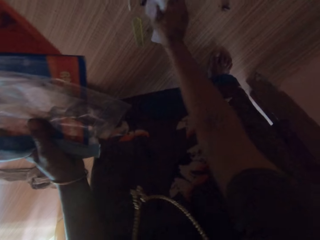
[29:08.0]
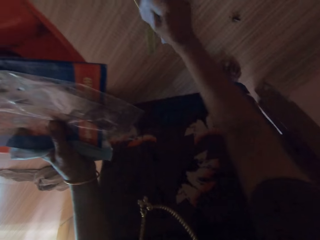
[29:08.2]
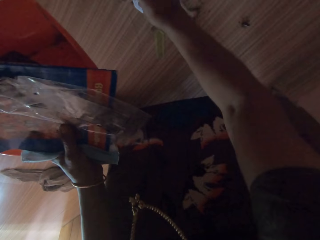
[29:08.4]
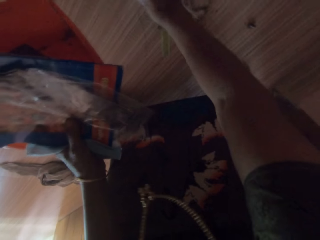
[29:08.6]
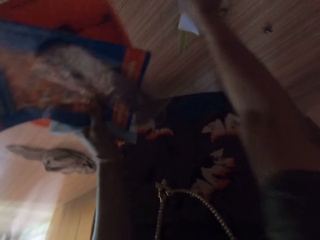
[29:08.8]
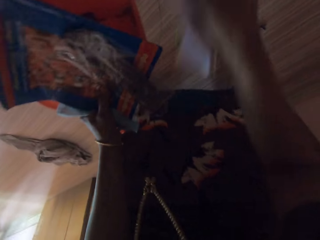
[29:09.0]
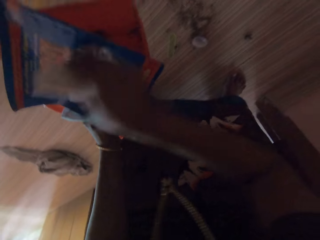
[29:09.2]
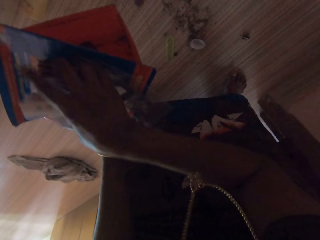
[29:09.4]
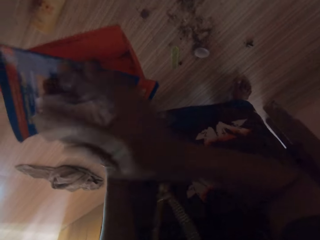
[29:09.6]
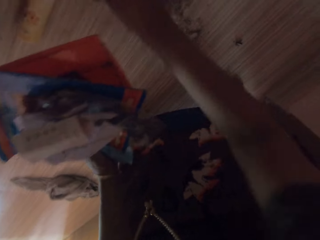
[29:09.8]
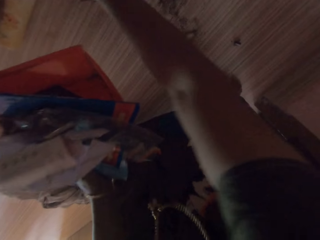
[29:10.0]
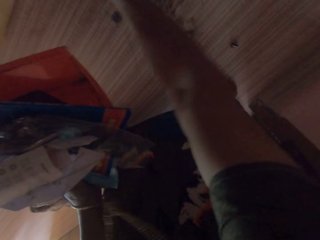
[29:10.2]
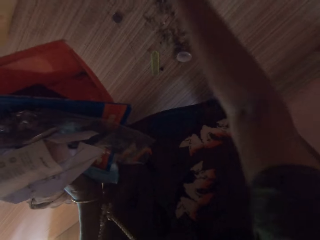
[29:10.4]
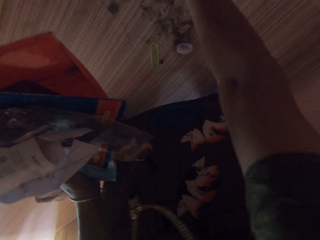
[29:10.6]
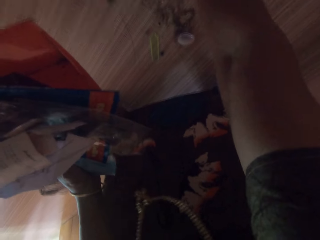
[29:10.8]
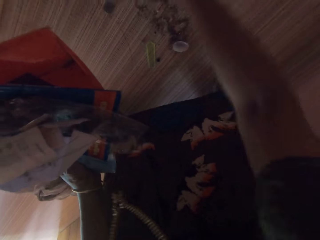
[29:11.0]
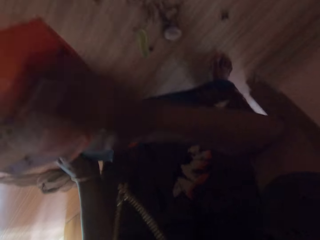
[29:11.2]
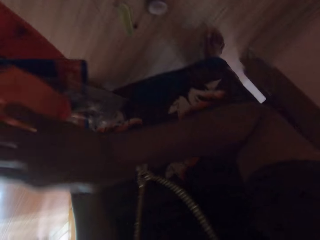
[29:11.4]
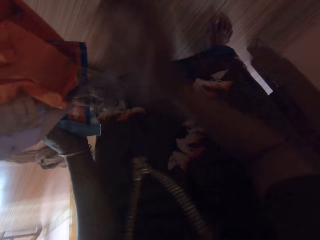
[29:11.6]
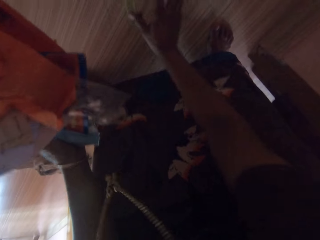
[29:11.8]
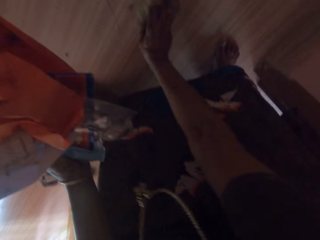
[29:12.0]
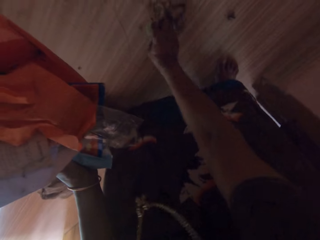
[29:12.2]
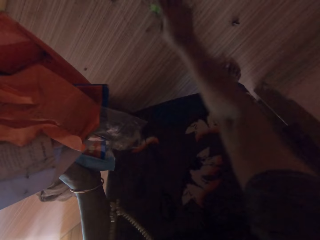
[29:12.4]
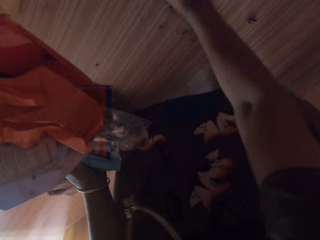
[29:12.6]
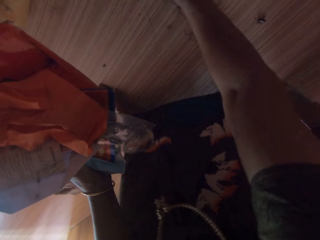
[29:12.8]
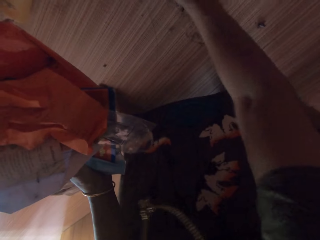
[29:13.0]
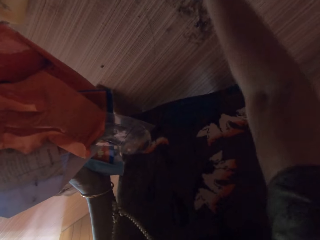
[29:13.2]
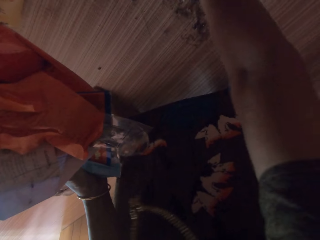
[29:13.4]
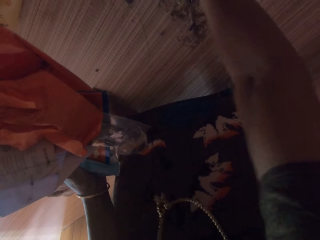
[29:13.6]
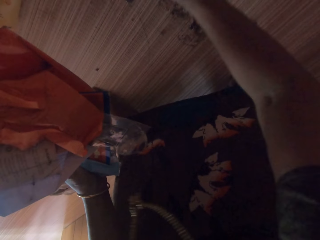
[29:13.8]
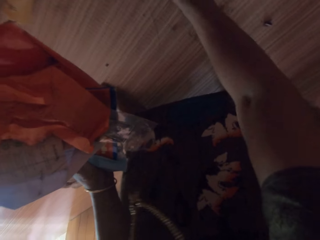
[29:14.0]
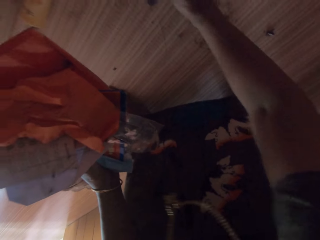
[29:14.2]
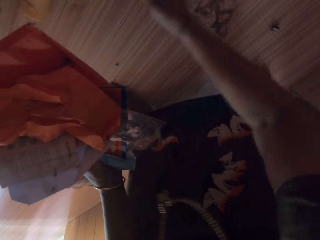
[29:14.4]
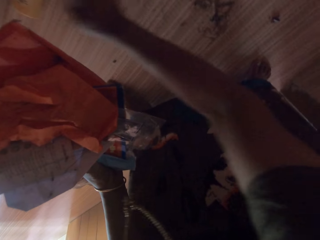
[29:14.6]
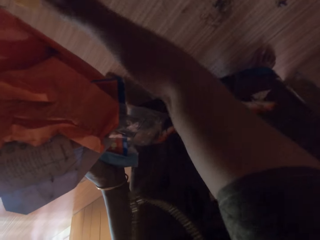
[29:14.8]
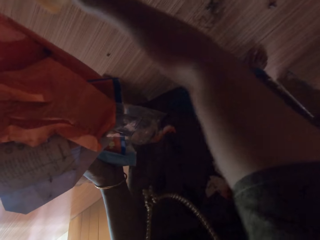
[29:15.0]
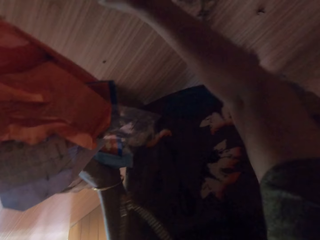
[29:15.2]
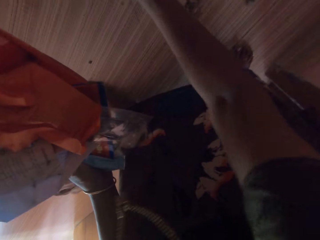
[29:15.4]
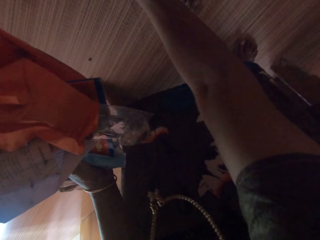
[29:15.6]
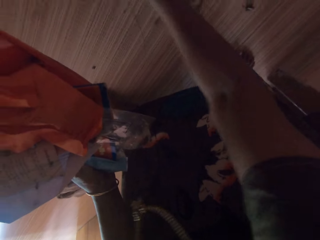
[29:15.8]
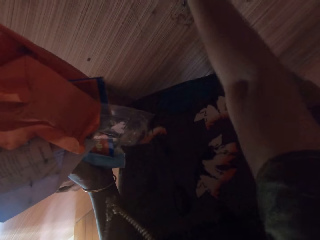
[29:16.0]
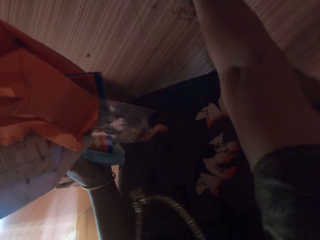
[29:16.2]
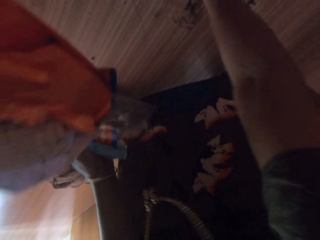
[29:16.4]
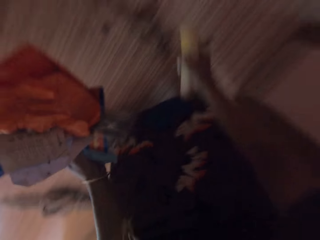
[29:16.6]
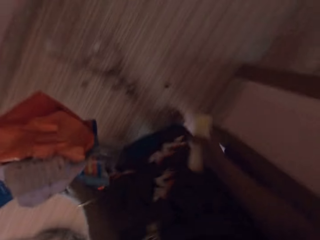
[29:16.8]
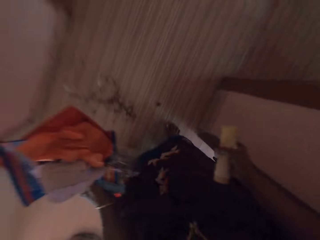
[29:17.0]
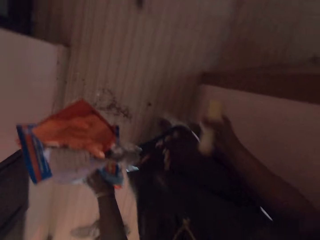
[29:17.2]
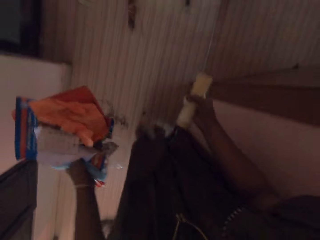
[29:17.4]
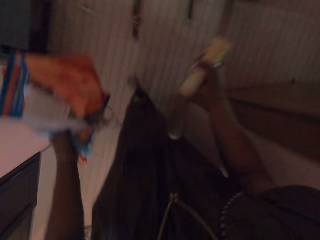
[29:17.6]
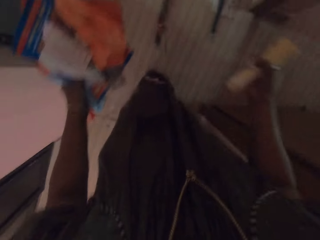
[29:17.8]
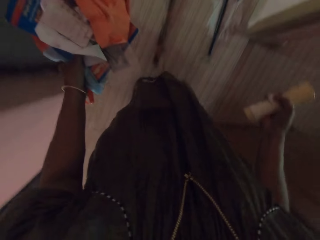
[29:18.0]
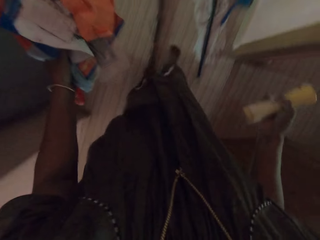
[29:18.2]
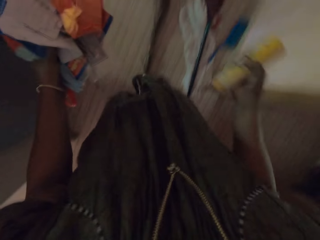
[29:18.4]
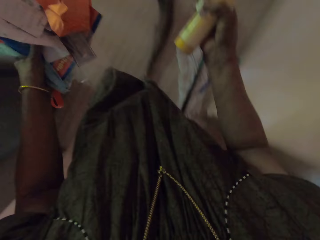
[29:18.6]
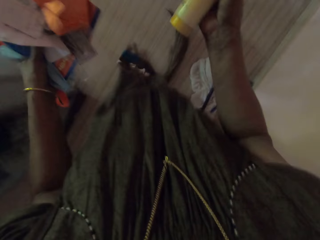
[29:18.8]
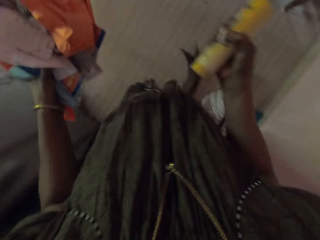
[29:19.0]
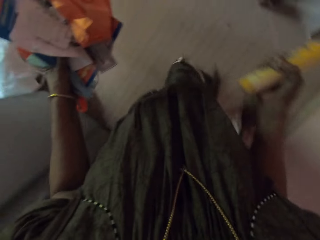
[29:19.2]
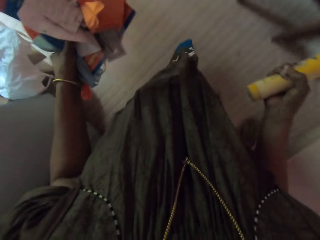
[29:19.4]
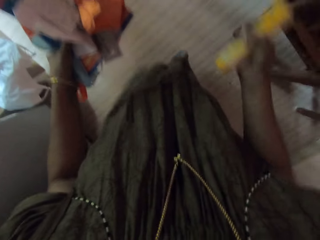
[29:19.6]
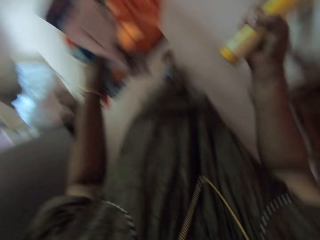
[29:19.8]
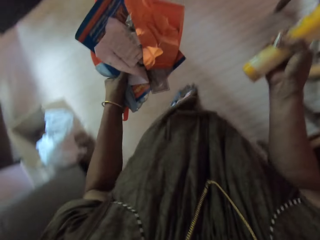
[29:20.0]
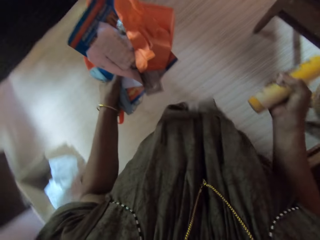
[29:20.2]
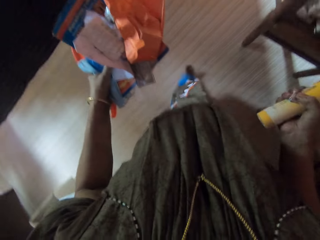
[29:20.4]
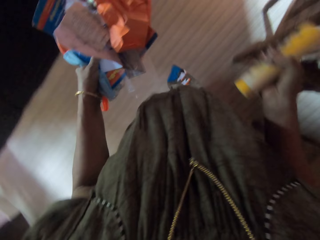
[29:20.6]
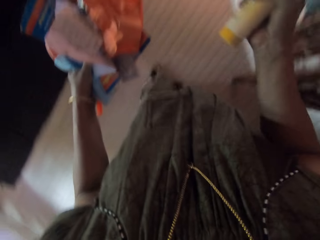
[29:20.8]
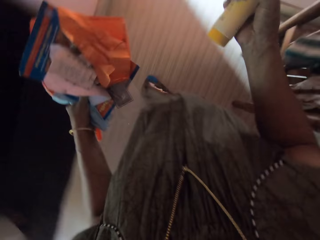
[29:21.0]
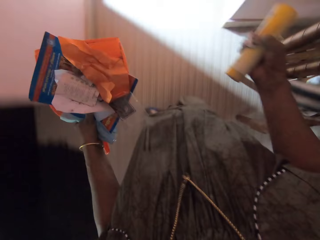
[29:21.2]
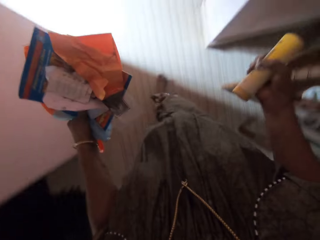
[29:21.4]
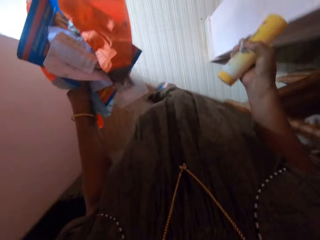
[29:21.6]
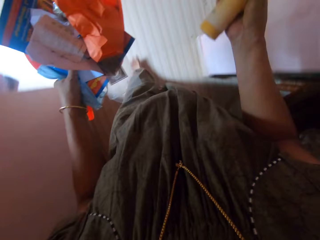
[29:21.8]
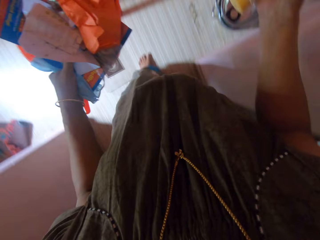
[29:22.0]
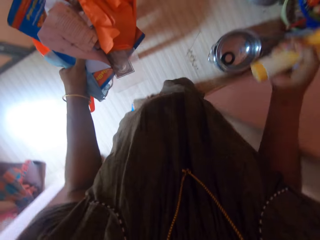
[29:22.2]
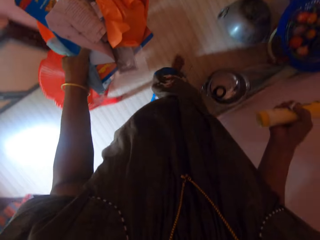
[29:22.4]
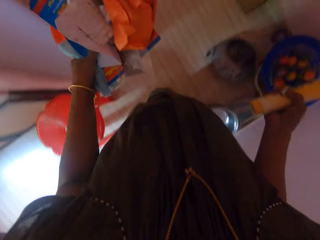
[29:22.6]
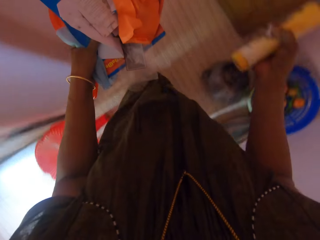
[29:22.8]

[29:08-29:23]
The camera wearer puts papers on the dustpan. They take papers on the floor. They put papers on the dustpan. They take something on the floor. They walk out of the room. They walk to a bin outside.

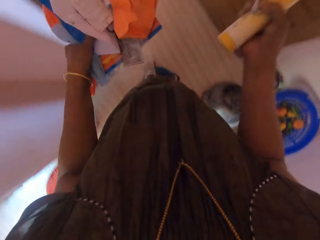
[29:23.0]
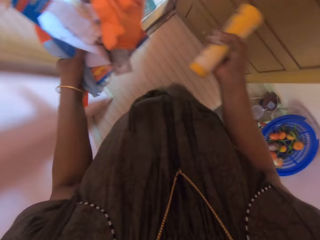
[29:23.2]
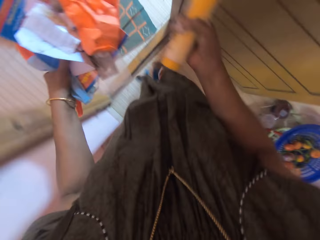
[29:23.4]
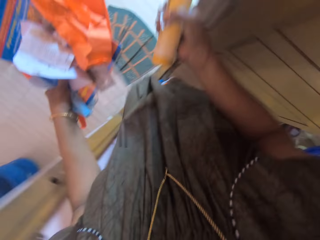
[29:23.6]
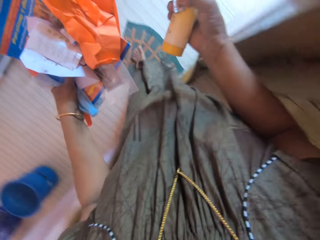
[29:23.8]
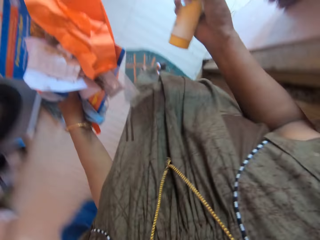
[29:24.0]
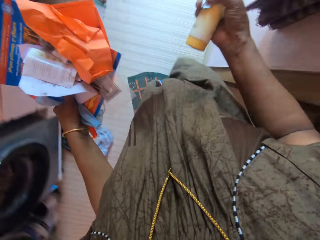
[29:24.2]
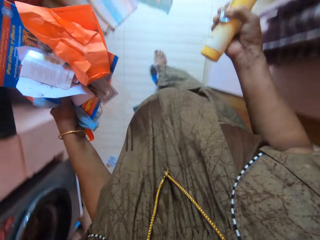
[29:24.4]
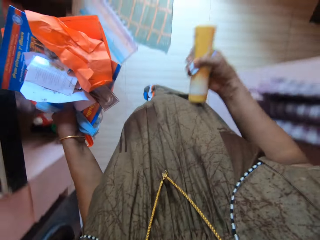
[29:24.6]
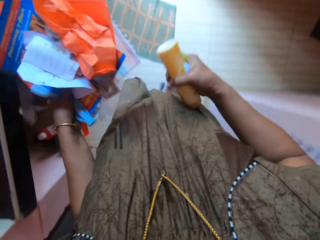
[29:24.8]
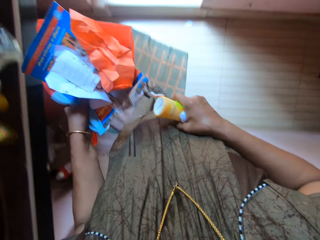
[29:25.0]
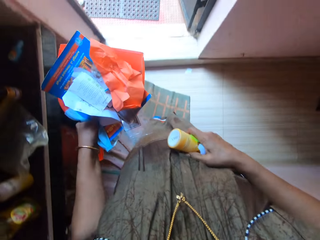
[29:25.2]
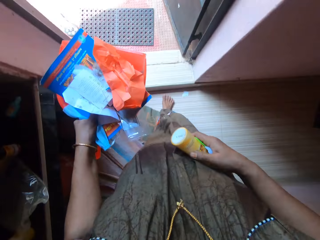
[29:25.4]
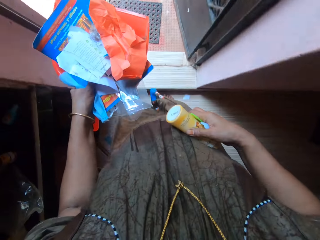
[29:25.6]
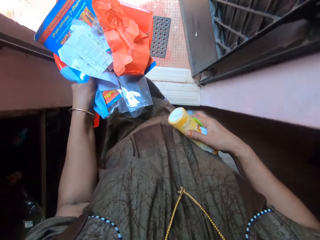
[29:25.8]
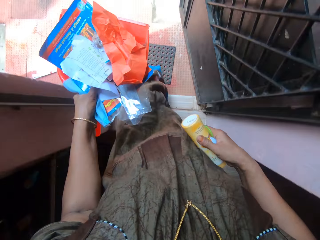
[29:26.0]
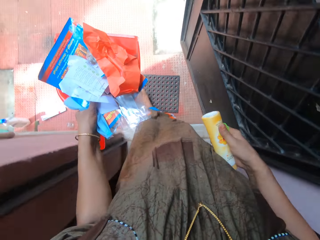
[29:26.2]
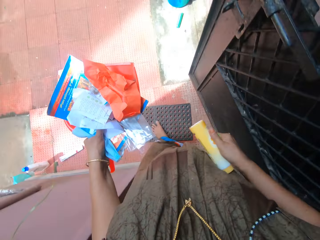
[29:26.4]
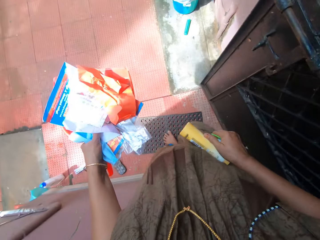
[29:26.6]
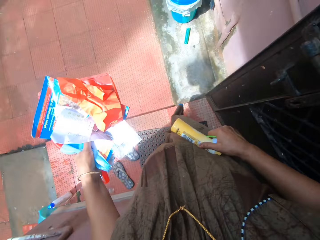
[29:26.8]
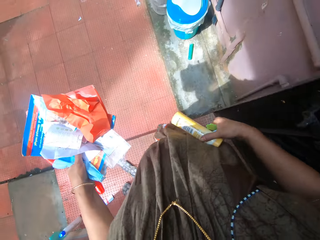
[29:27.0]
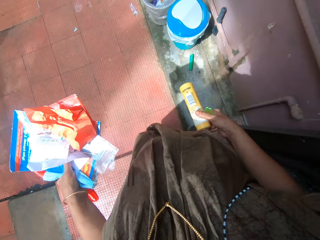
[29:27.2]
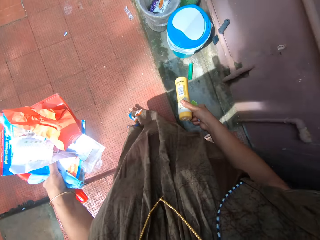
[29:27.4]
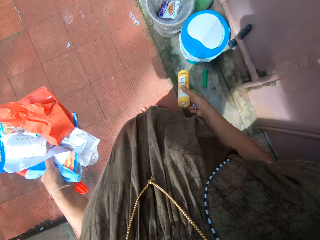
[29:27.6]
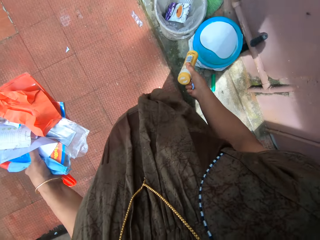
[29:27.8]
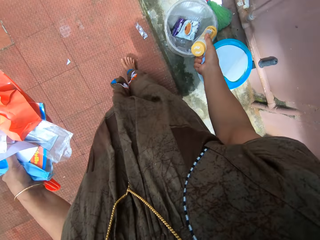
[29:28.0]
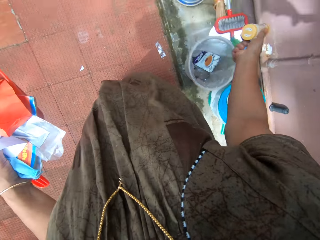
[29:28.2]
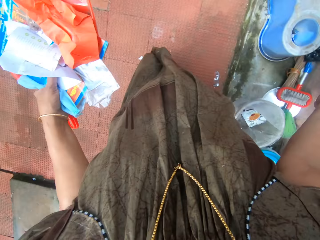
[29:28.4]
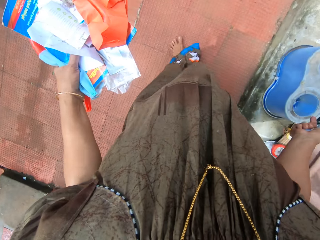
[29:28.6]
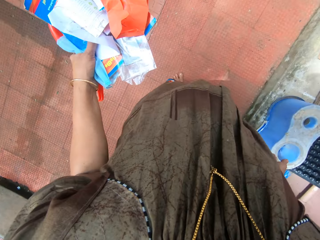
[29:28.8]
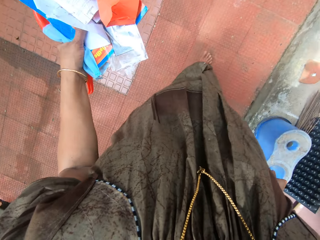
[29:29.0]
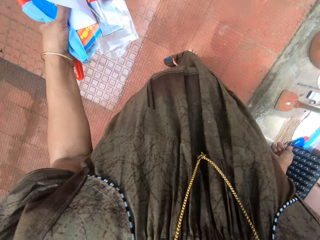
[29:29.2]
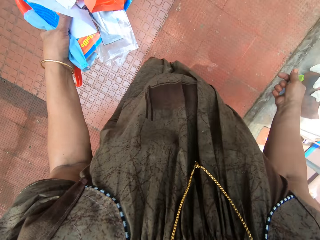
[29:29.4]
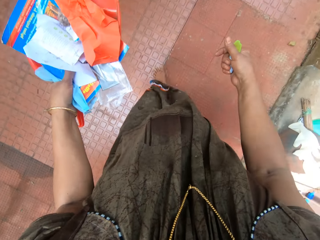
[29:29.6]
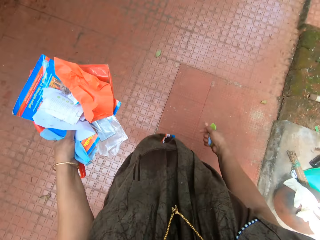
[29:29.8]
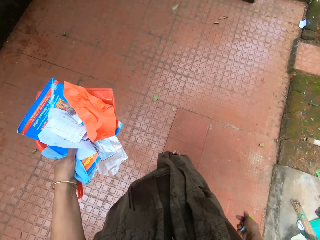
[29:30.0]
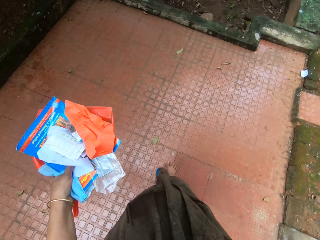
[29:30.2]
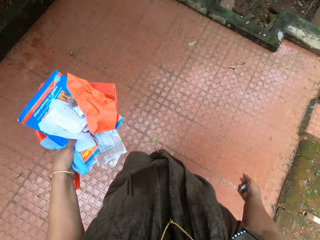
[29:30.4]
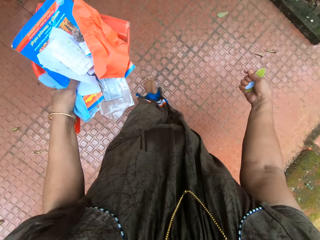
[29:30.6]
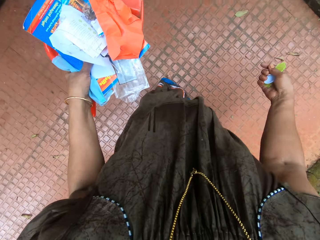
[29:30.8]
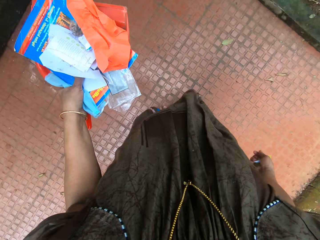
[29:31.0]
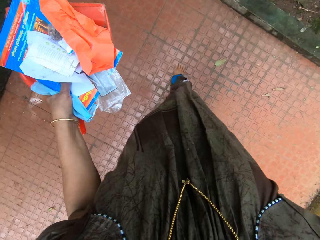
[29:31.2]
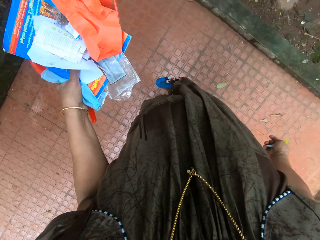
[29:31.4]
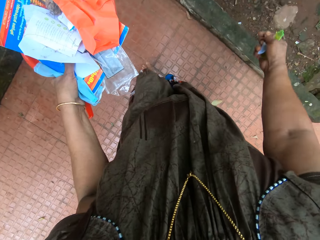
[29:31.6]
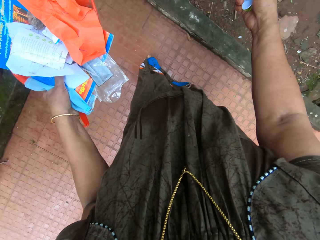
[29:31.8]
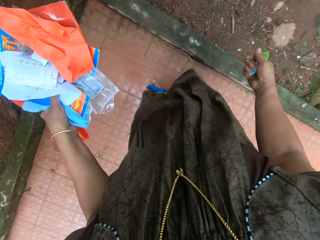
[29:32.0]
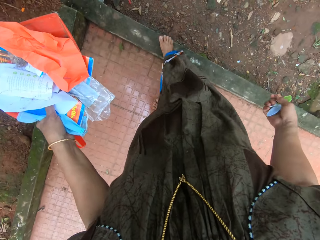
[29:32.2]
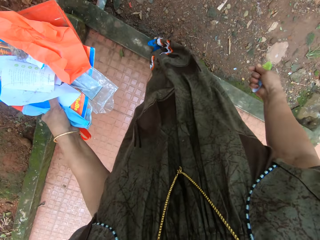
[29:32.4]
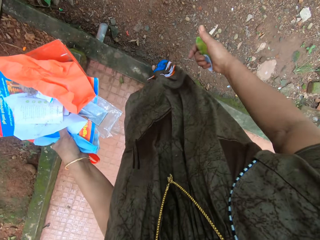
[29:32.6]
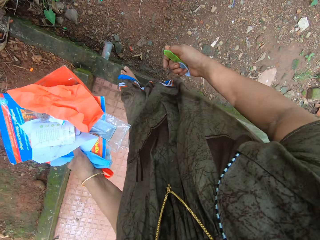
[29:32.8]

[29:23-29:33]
The camera wearer drops a container on the floor.
